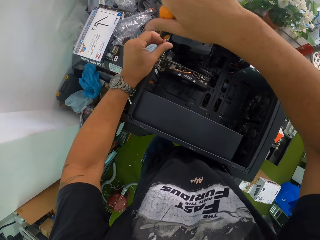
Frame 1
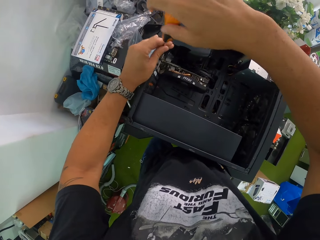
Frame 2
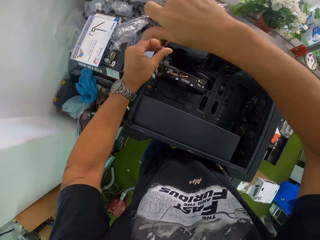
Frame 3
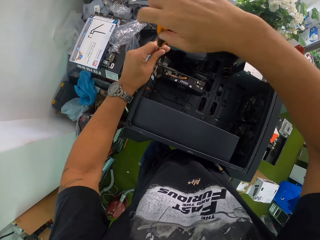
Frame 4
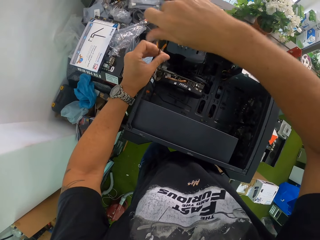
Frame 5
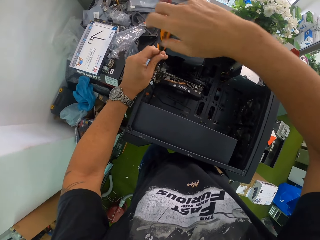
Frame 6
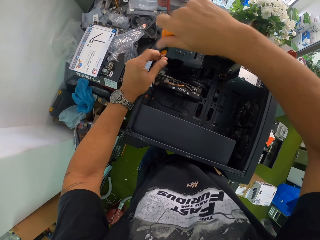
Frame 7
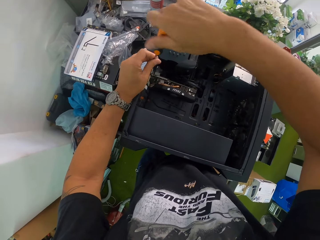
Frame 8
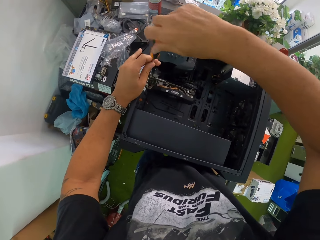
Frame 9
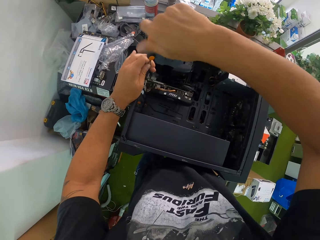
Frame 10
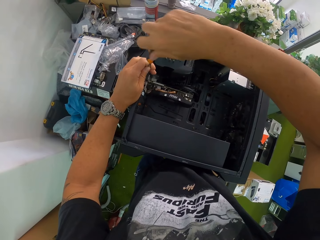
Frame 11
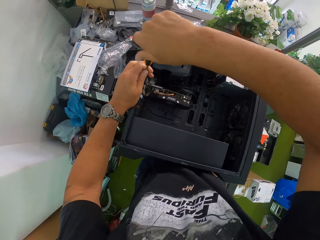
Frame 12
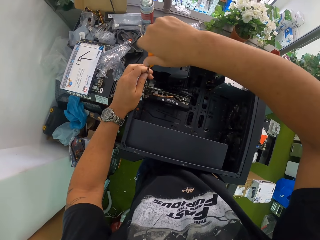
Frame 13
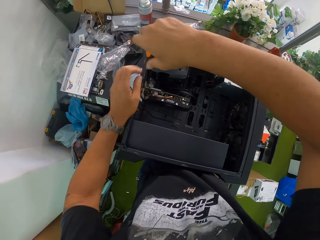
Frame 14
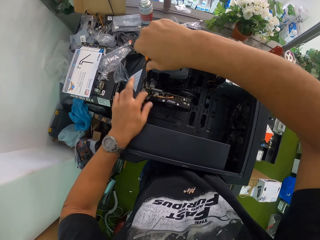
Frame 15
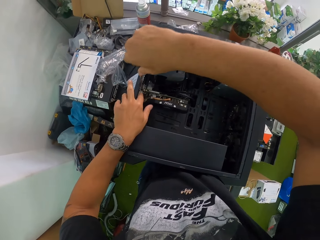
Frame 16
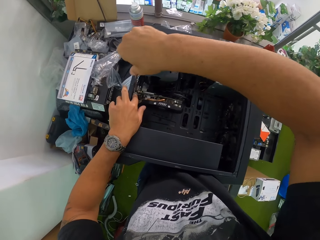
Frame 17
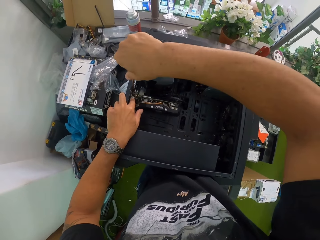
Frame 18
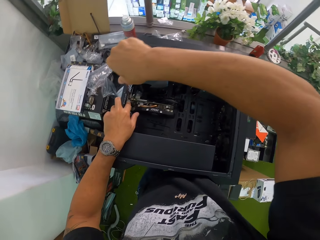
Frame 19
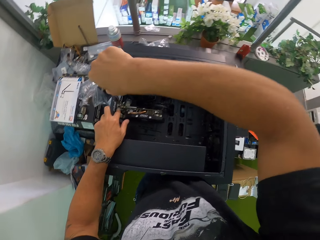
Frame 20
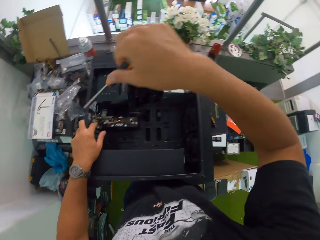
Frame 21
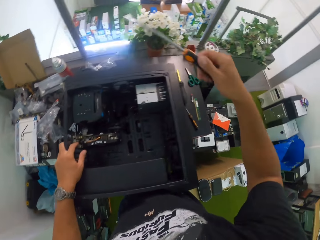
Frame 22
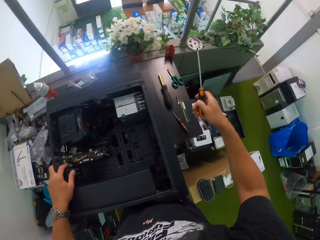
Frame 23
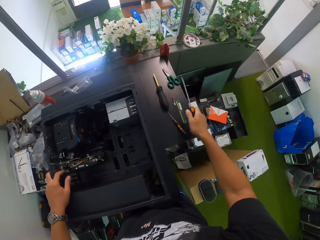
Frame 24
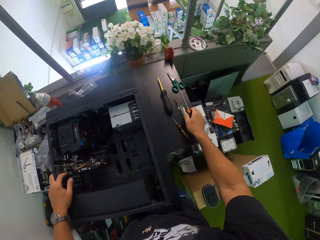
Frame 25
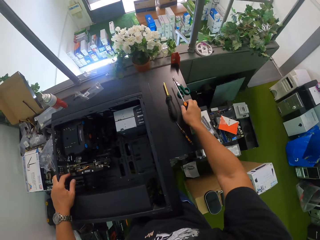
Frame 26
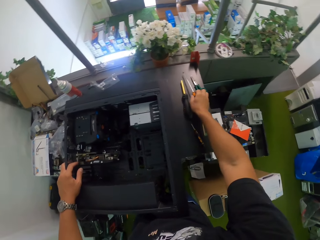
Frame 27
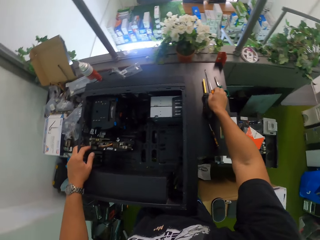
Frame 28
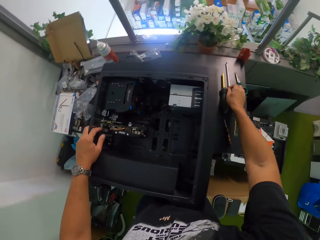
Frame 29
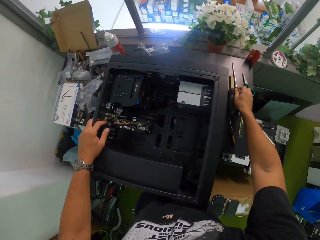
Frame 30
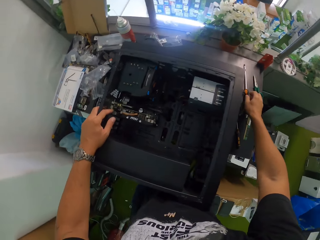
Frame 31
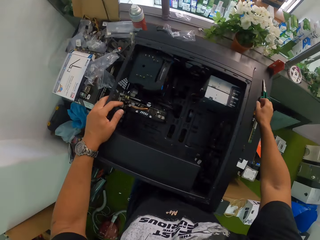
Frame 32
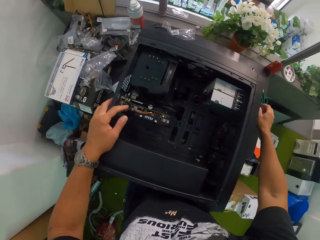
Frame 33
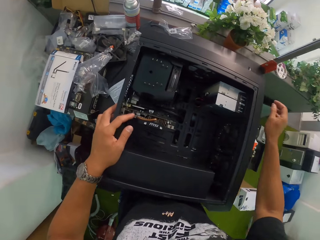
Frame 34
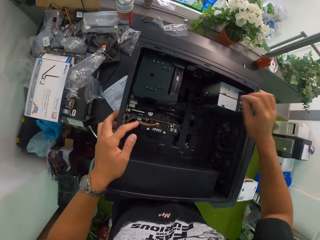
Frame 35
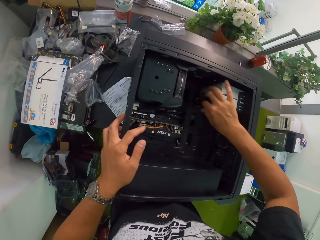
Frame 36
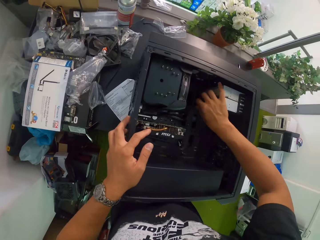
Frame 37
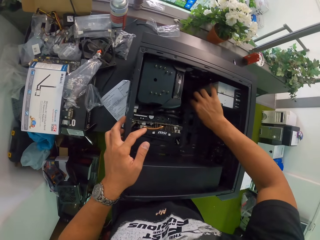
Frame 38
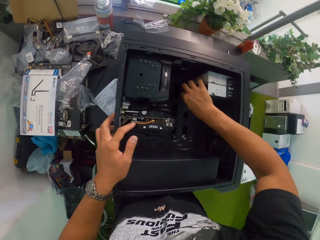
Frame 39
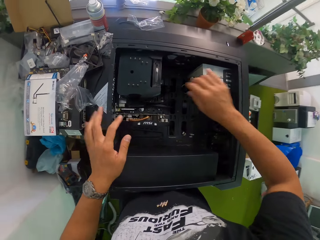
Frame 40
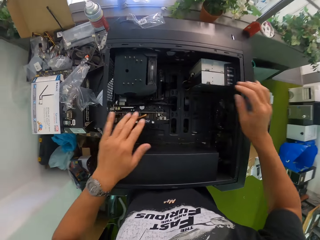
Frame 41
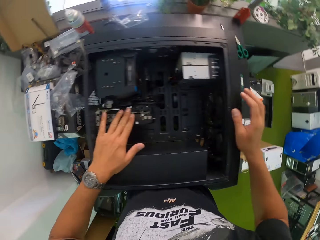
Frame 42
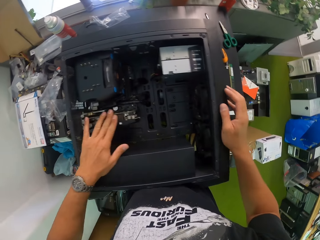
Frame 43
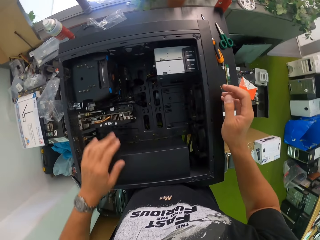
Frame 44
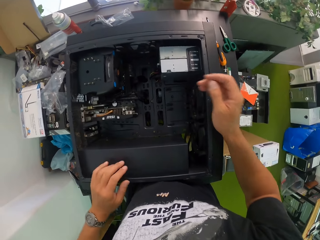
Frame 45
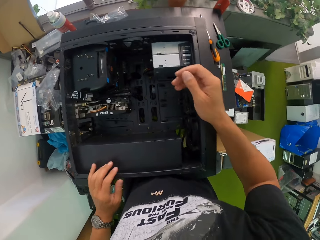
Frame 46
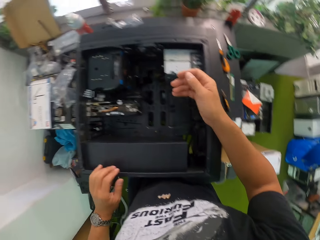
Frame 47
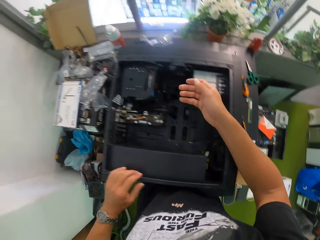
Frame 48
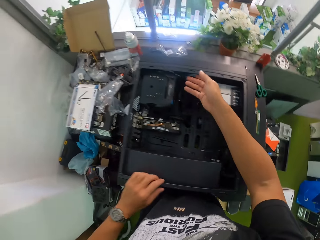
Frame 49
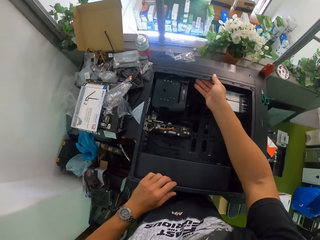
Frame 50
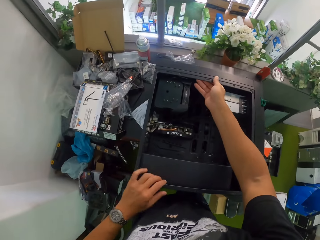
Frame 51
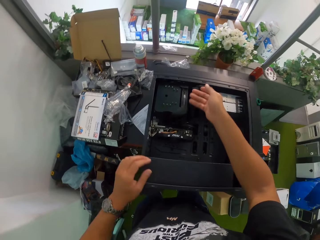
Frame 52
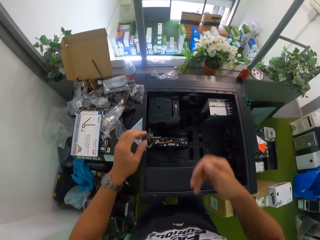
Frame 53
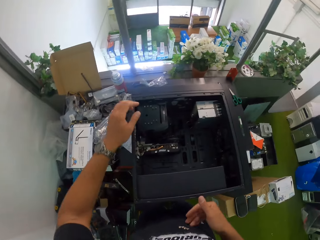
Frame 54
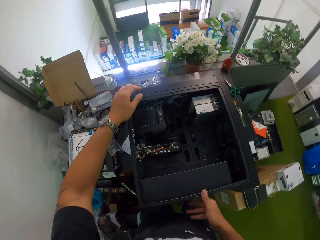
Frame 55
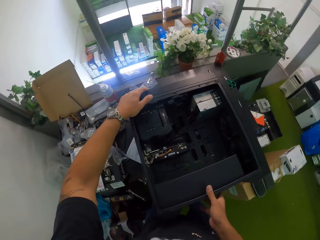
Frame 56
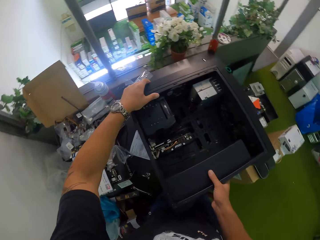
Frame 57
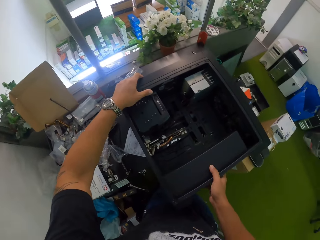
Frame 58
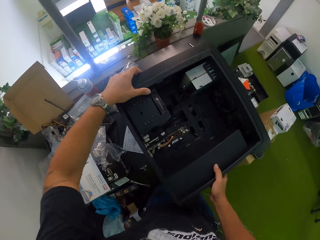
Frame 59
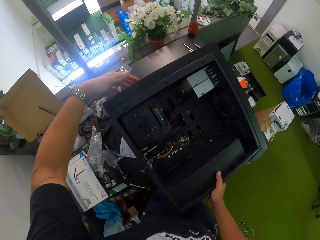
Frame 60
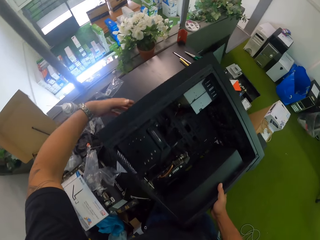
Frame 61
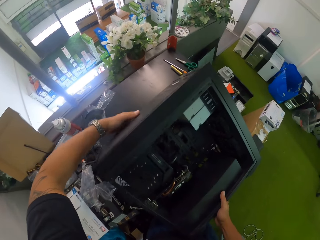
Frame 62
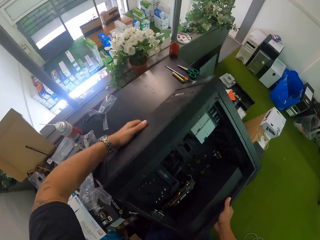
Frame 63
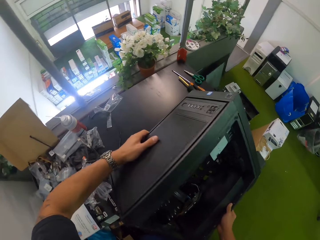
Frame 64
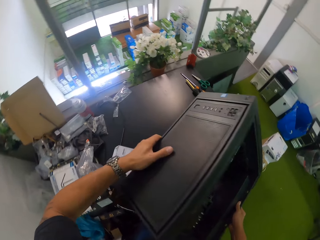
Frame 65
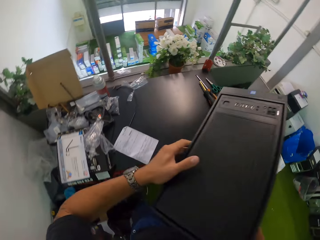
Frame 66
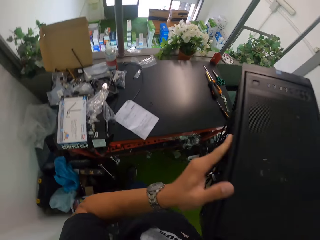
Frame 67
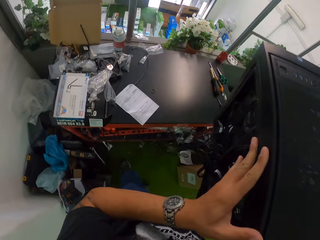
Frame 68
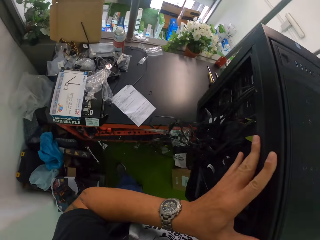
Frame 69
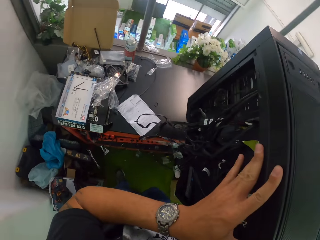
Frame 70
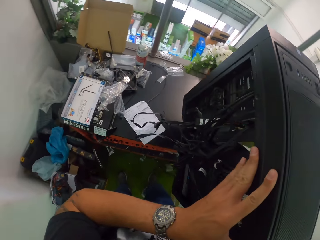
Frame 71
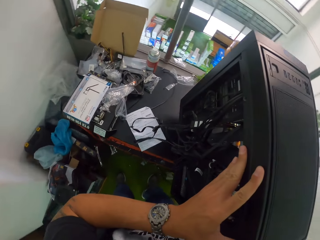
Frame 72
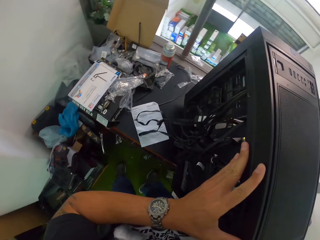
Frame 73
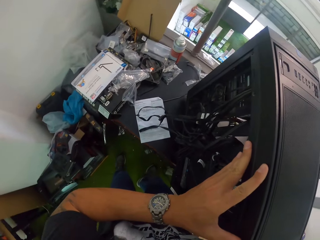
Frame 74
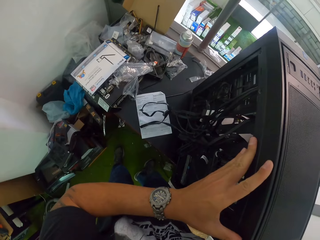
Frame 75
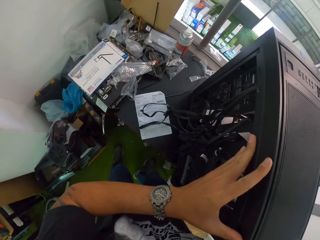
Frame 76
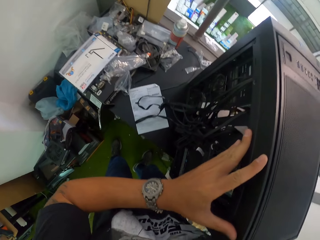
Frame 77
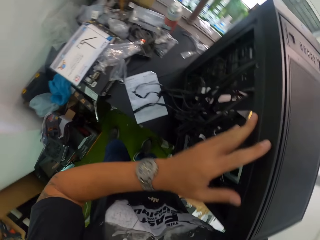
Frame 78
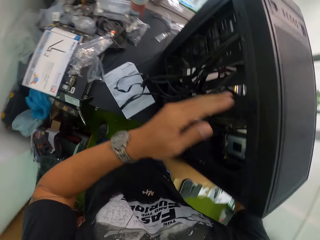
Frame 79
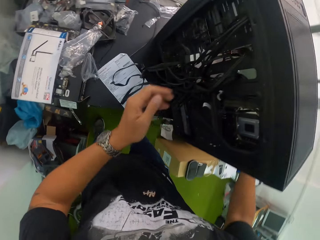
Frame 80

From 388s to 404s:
The camera wearer drops the screwdriver on the table with his right hand. He touches a wire in the CPU with his right hand. He touches the processor cooler in the CPU with his left hand. He lifts the CPU on the table with both hands.
